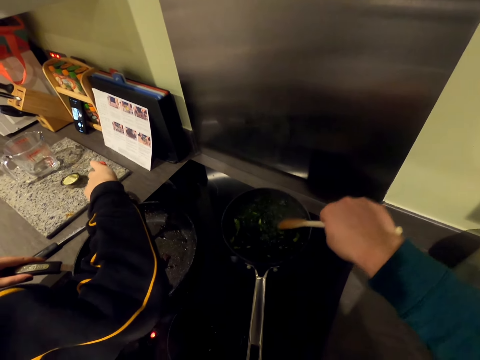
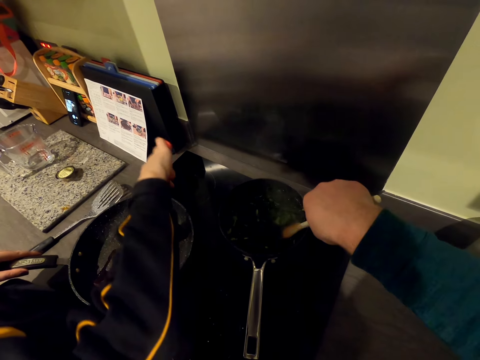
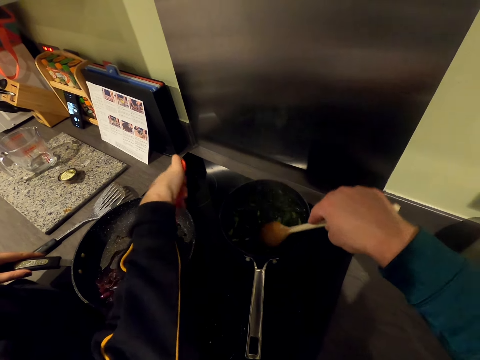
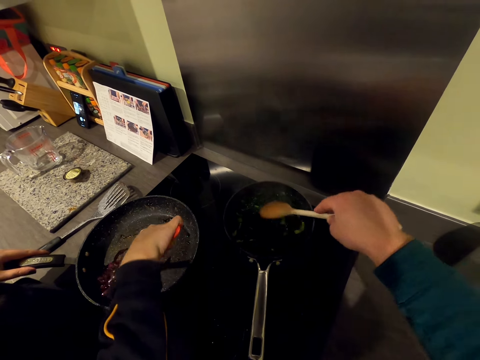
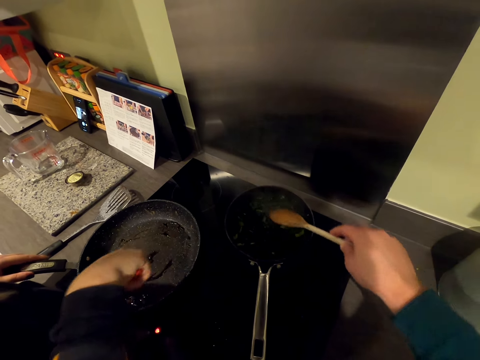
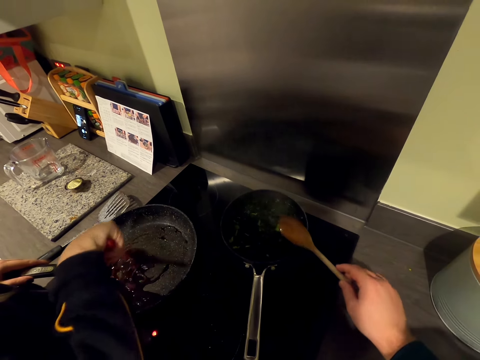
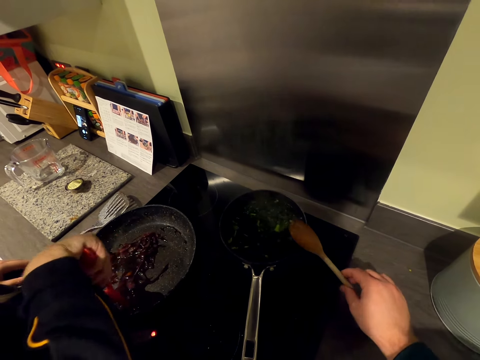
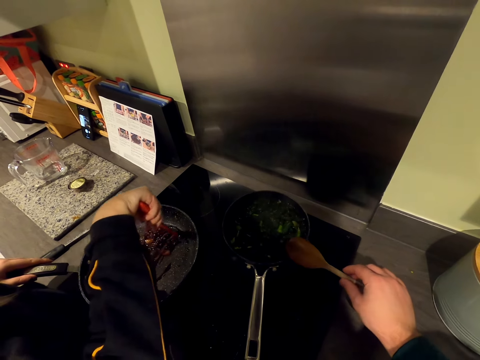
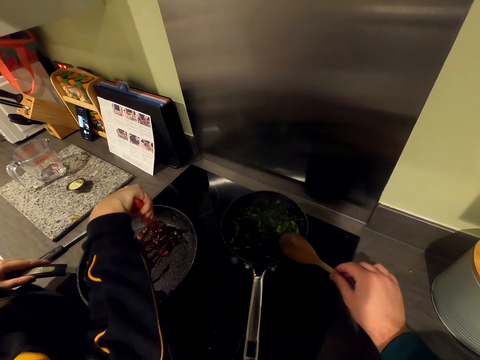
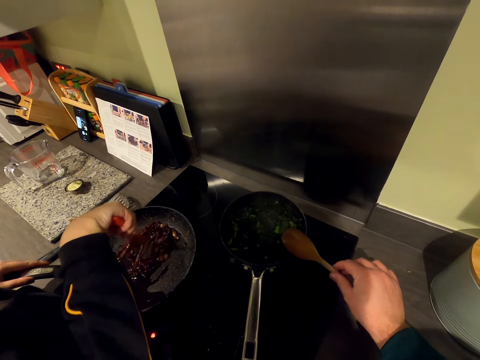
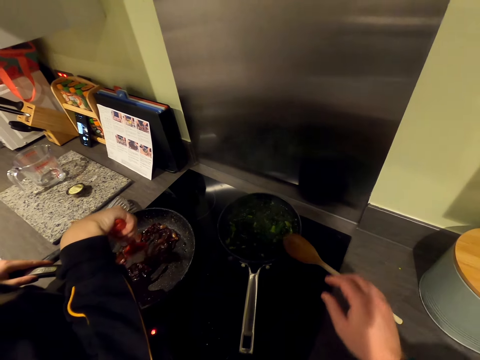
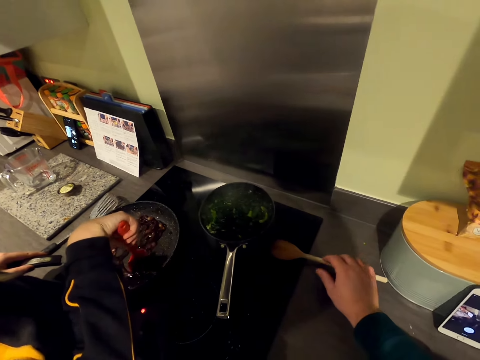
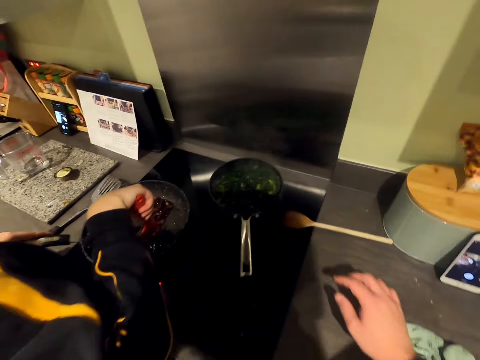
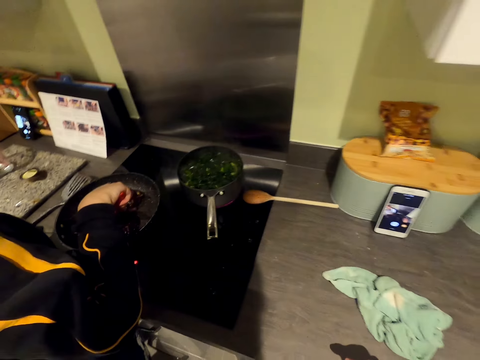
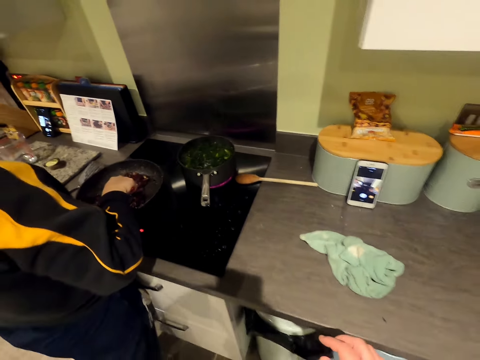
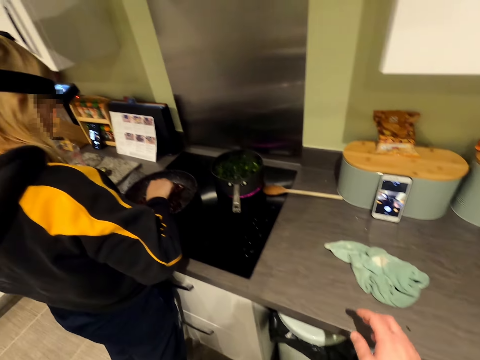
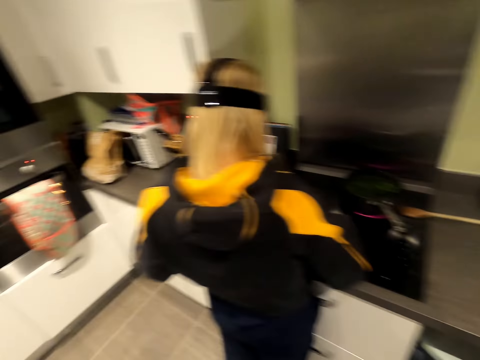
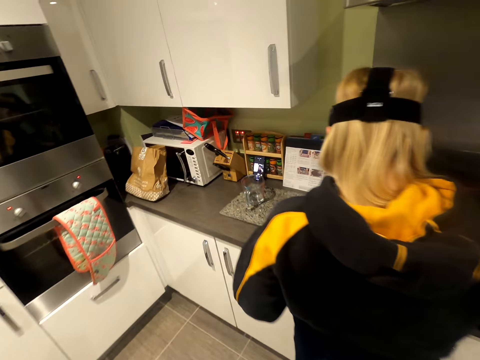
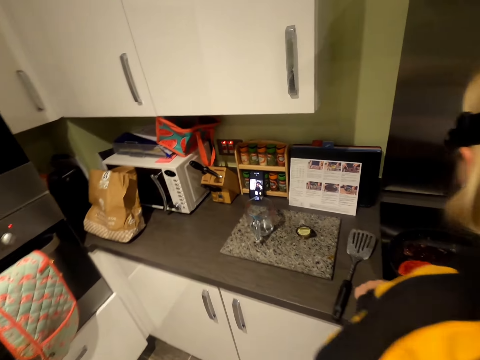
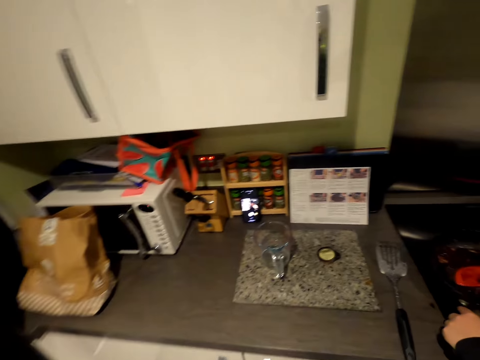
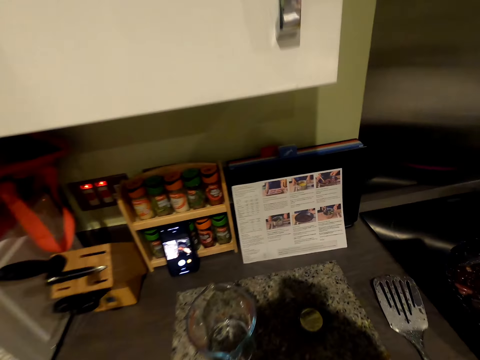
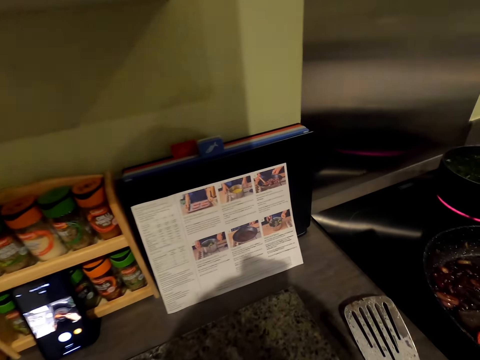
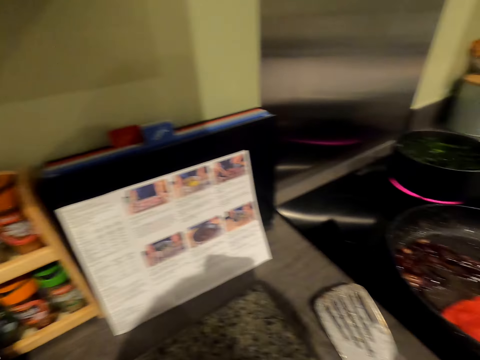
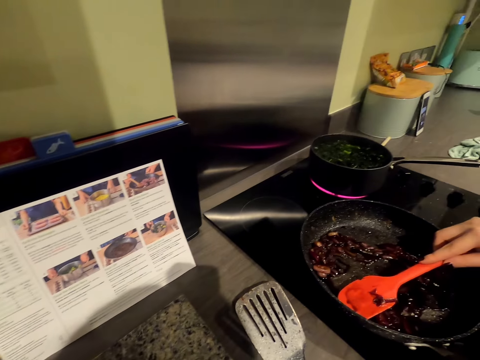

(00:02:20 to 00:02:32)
A woman stirs the food. The camera wearer rests a cooking stick on the pan. They drop the cooking stick on the cooker. They move a hand away from the cooking stick. They move around.

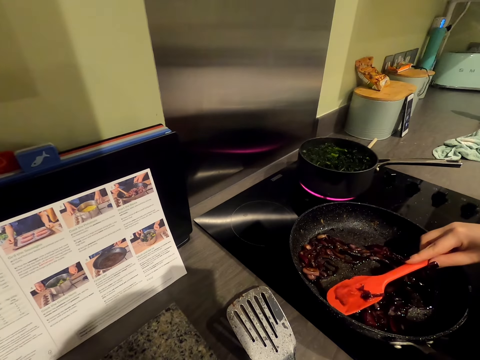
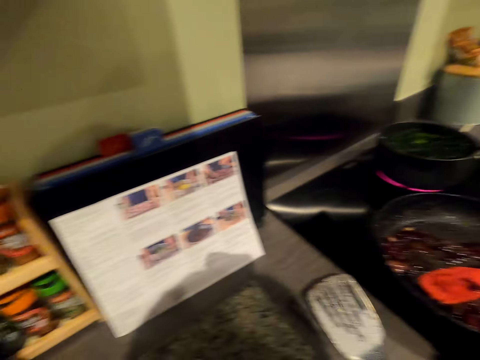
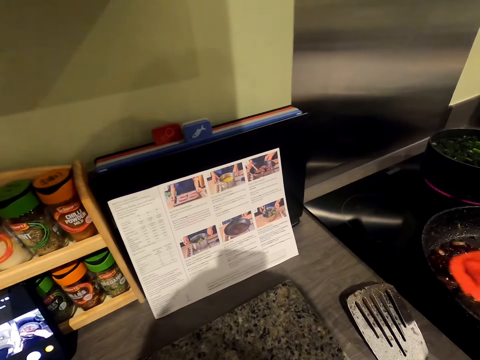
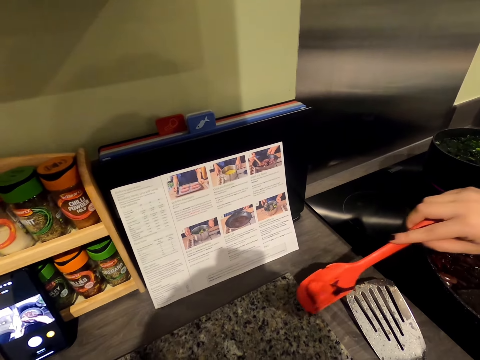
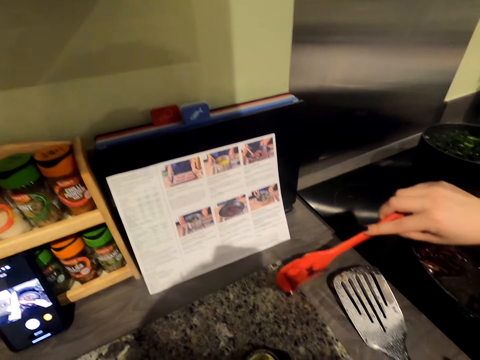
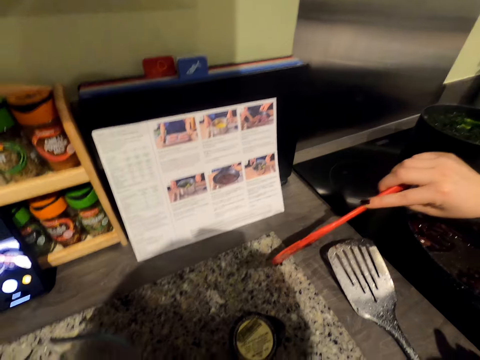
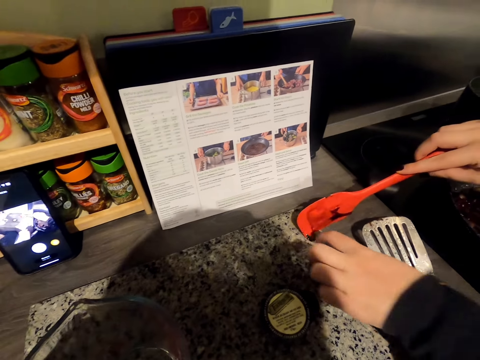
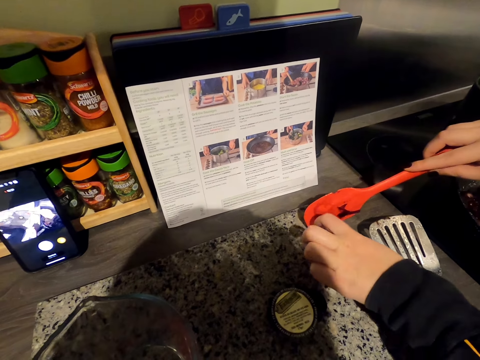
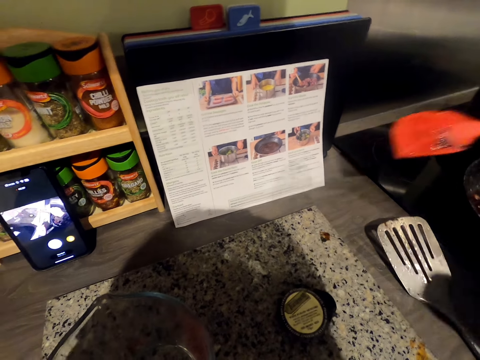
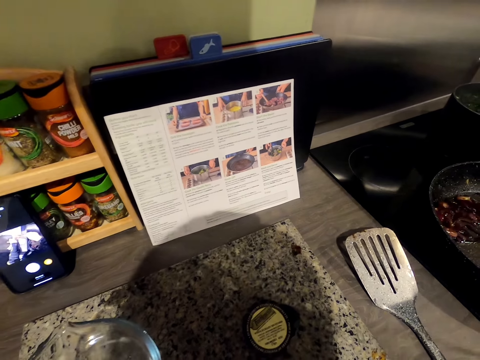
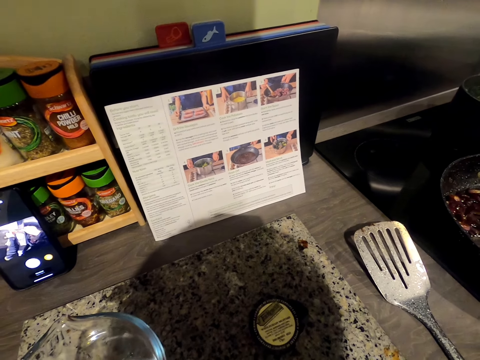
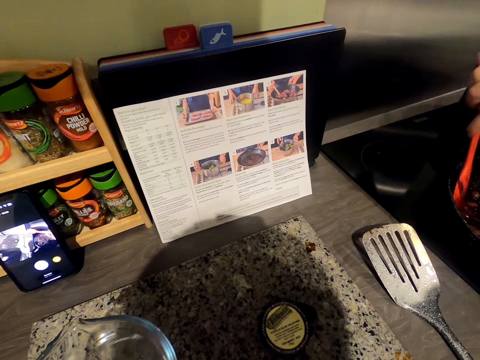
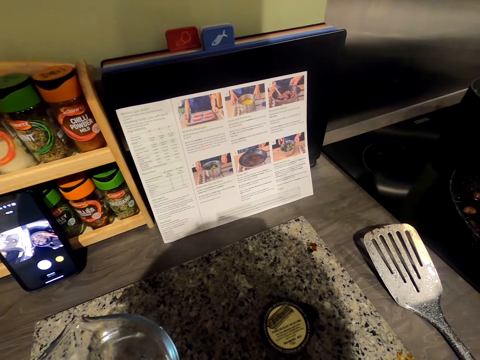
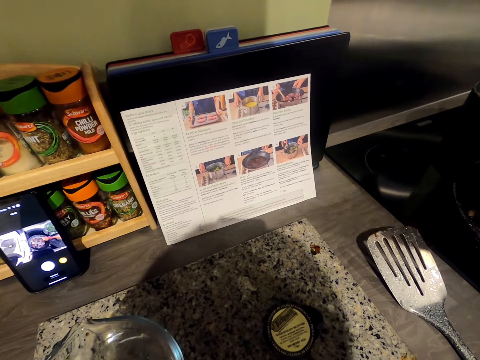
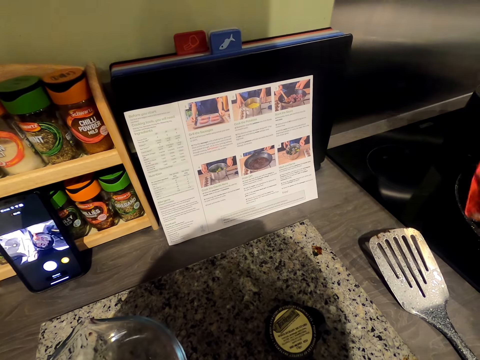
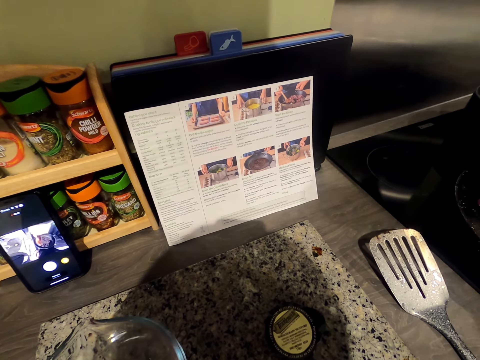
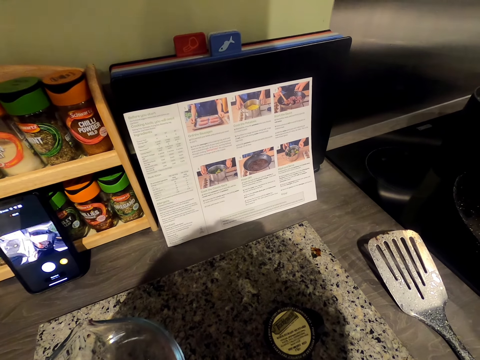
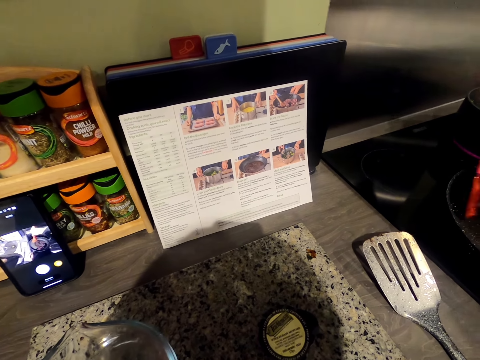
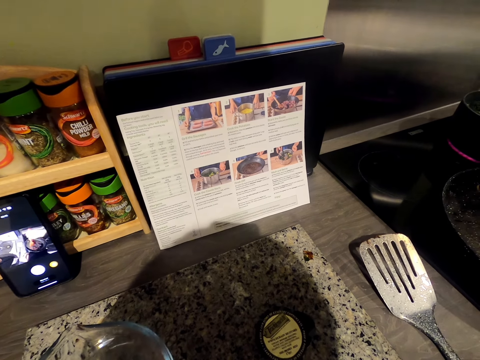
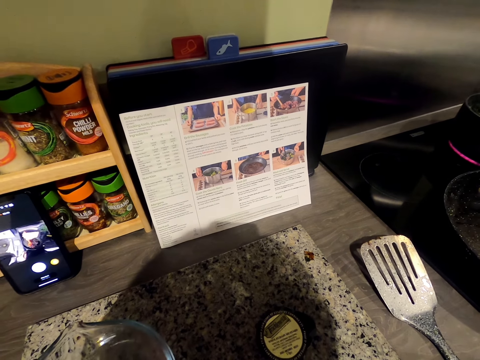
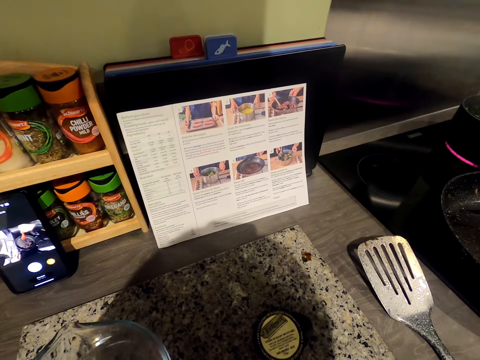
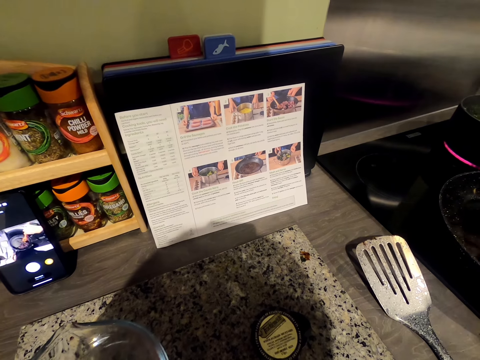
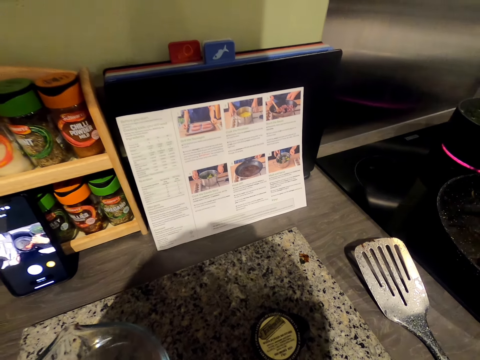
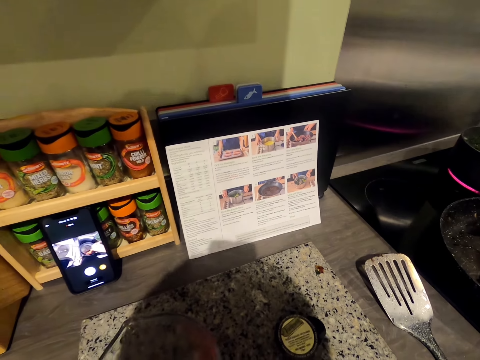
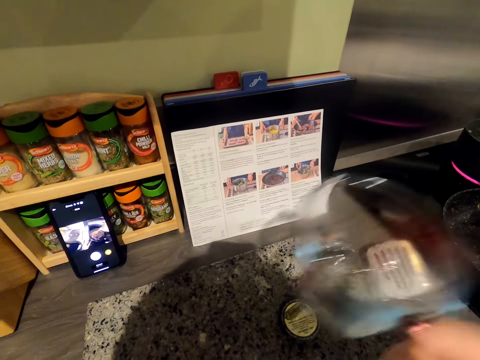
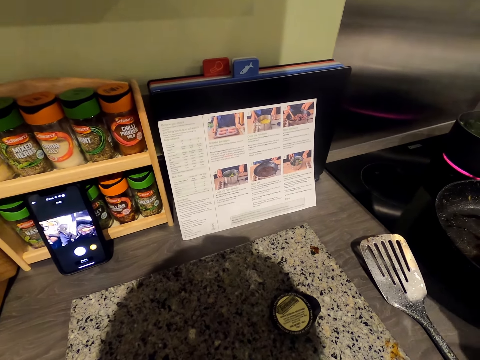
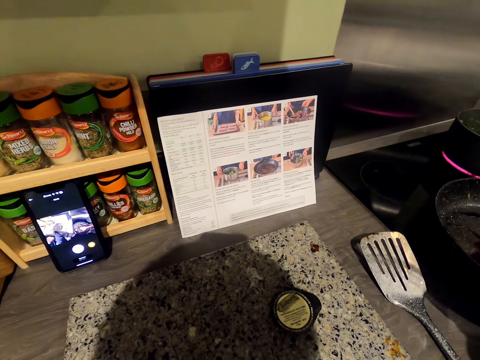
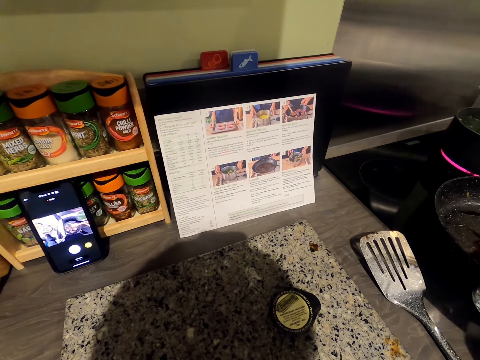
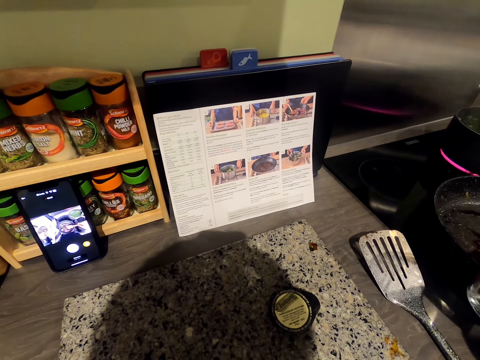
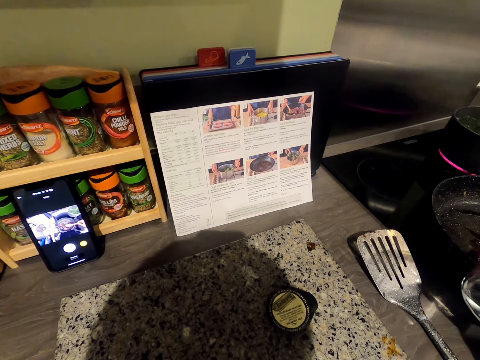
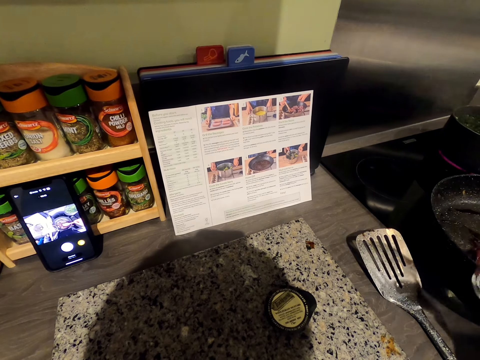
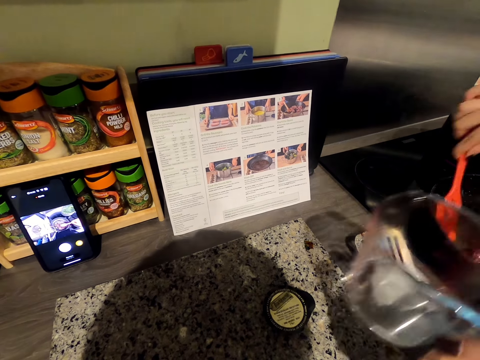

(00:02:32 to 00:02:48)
A woman stirs the food. The woman talks to the camera wearer. The camera wearer looks around. The woman drops something on the counter, removes something from the cooking stick. The woman puts food particles on the chopping board. The woman moves hands away from something. The woman stirs something. The camera wearer picks a glass jar. The woman picks a jug, pours water in something.
